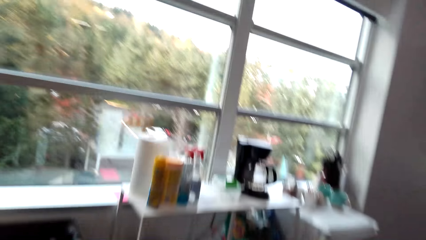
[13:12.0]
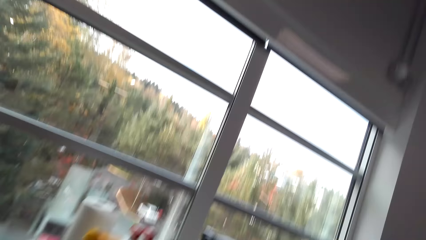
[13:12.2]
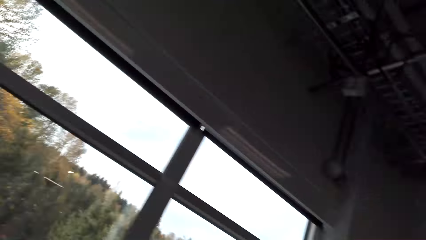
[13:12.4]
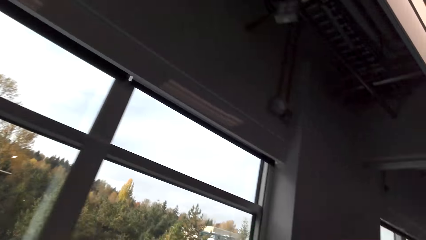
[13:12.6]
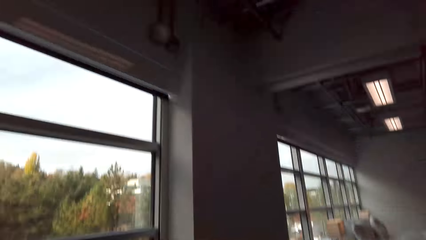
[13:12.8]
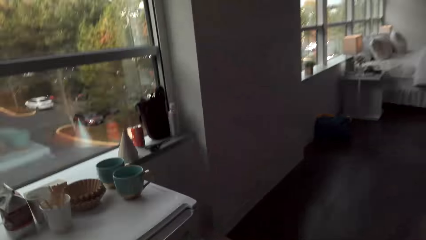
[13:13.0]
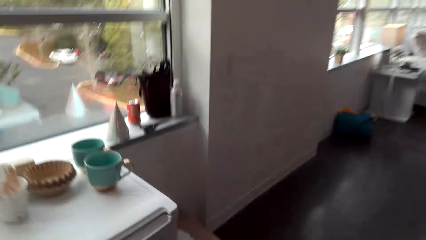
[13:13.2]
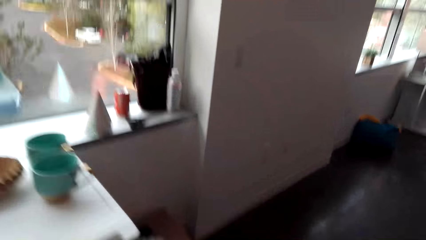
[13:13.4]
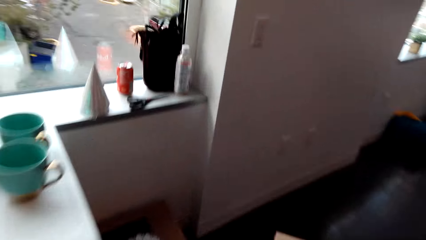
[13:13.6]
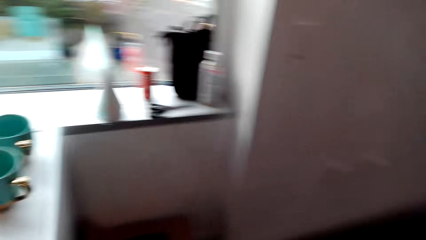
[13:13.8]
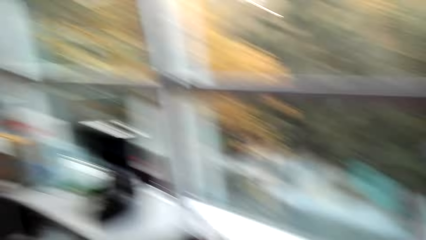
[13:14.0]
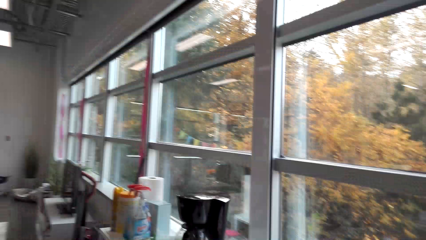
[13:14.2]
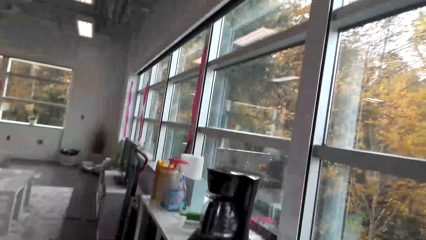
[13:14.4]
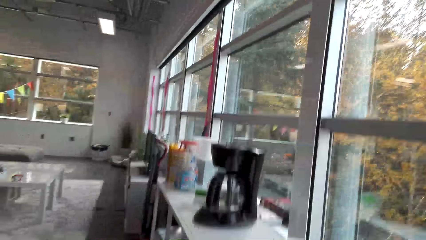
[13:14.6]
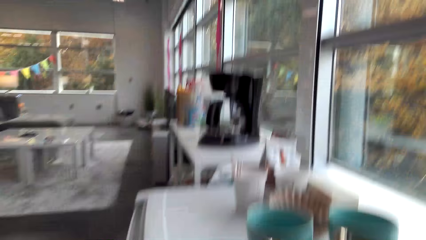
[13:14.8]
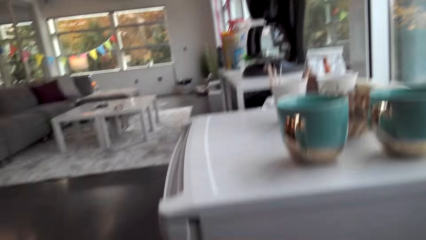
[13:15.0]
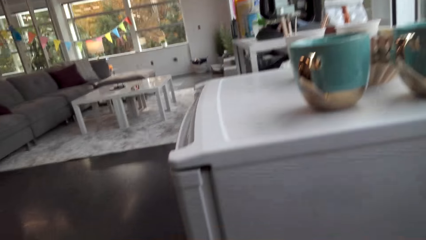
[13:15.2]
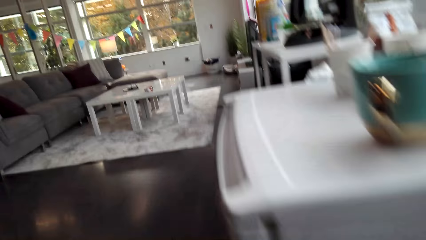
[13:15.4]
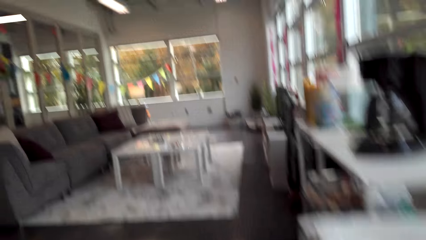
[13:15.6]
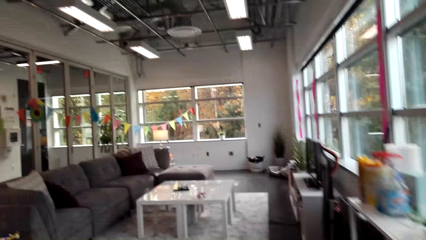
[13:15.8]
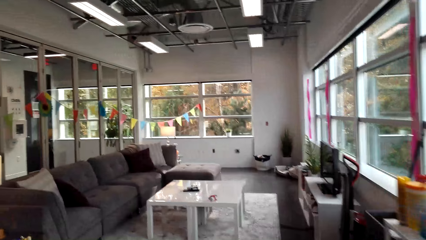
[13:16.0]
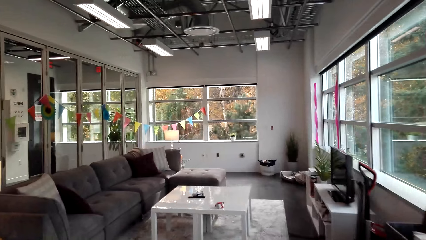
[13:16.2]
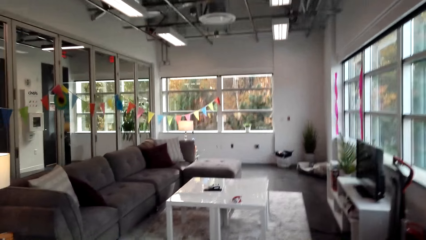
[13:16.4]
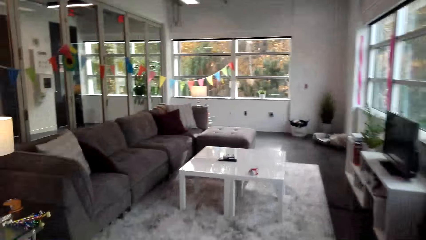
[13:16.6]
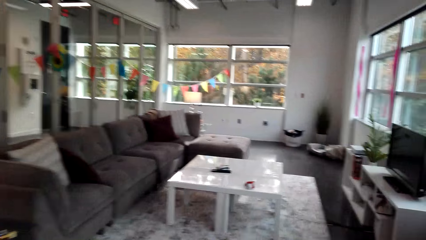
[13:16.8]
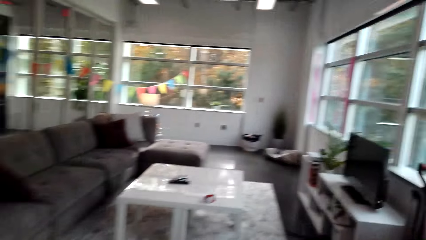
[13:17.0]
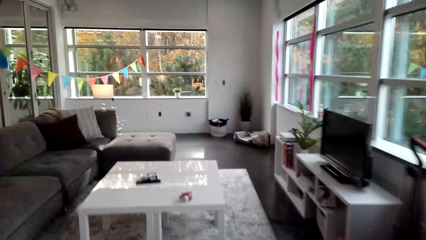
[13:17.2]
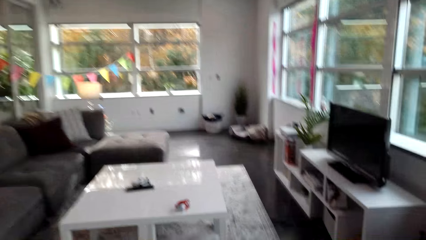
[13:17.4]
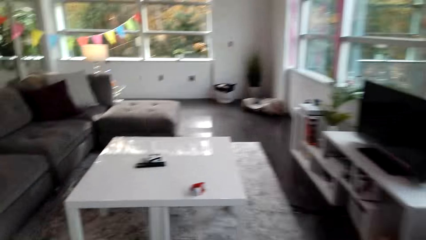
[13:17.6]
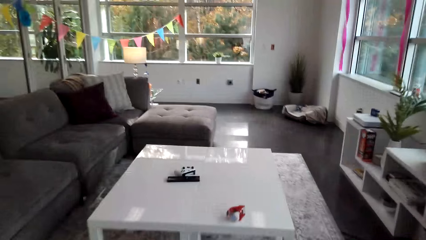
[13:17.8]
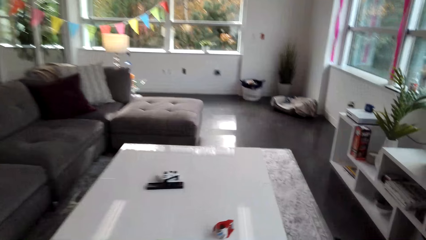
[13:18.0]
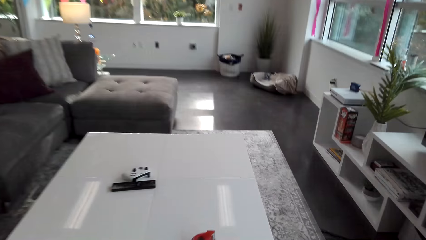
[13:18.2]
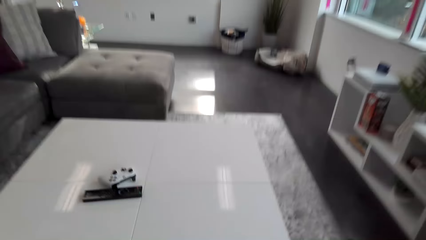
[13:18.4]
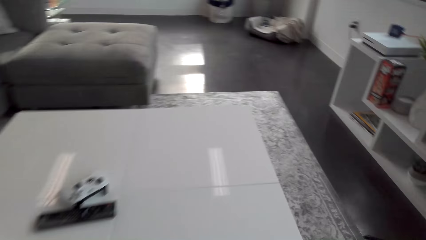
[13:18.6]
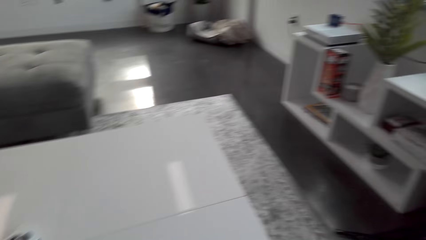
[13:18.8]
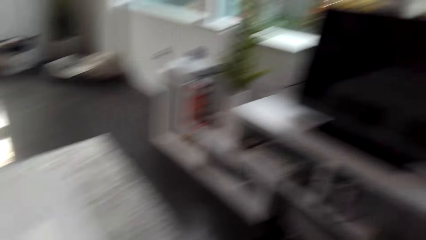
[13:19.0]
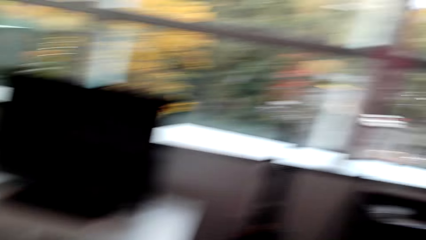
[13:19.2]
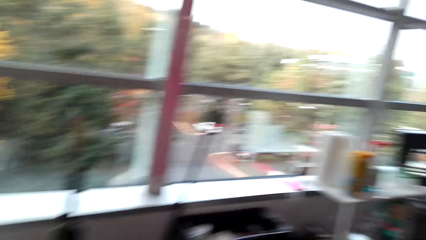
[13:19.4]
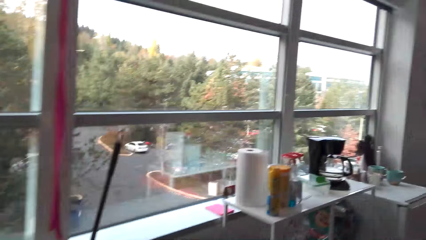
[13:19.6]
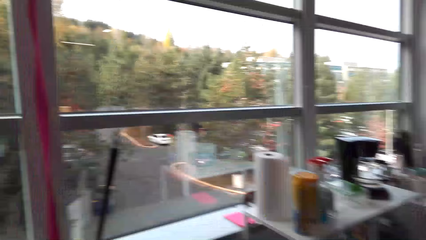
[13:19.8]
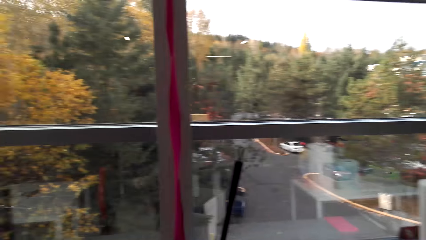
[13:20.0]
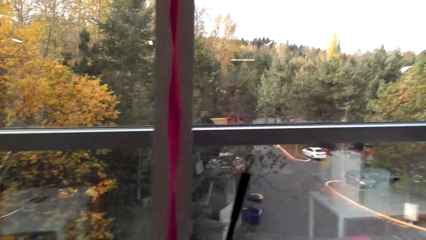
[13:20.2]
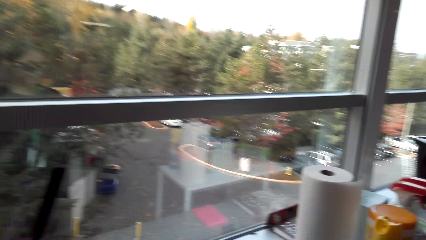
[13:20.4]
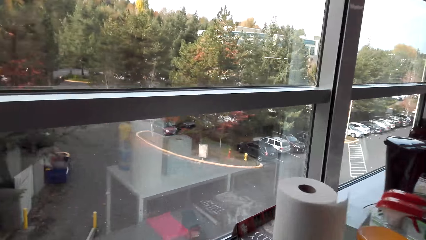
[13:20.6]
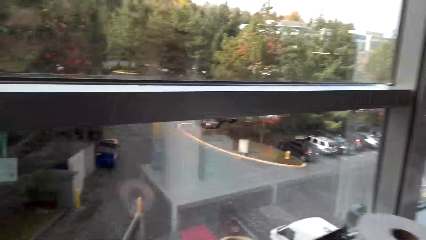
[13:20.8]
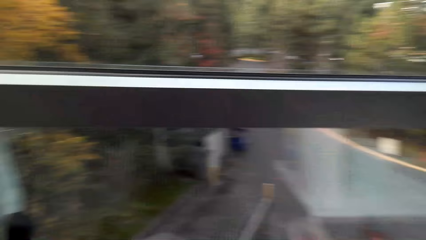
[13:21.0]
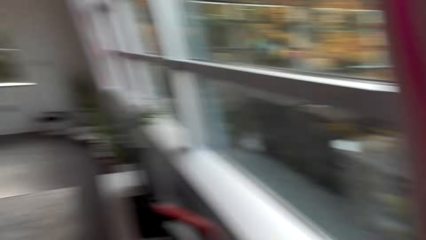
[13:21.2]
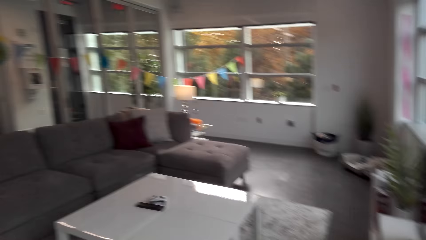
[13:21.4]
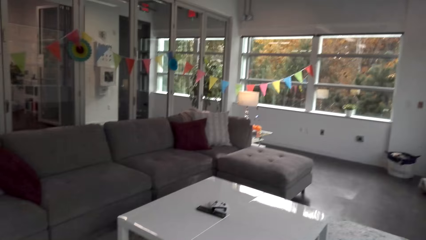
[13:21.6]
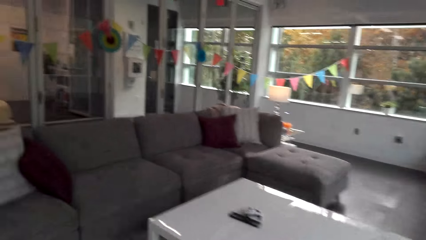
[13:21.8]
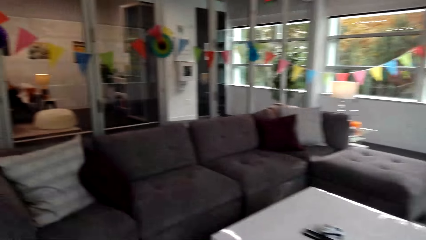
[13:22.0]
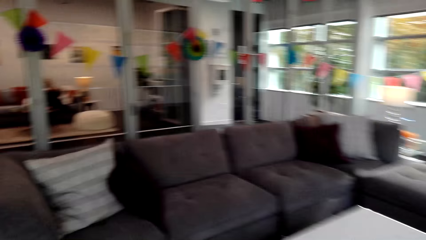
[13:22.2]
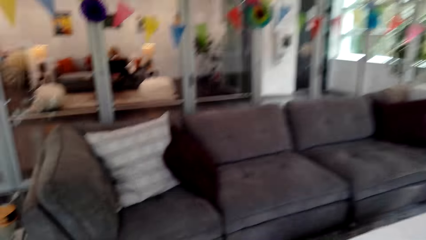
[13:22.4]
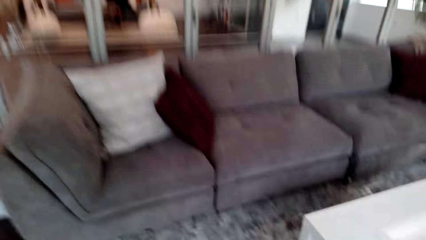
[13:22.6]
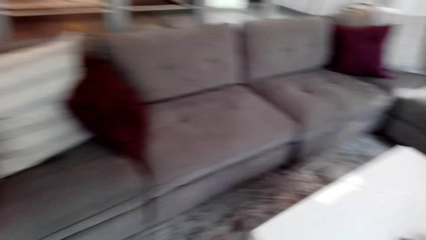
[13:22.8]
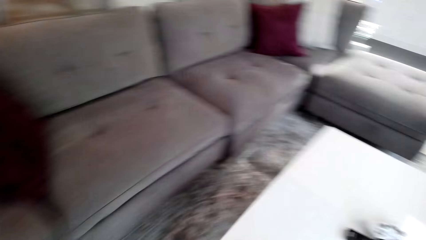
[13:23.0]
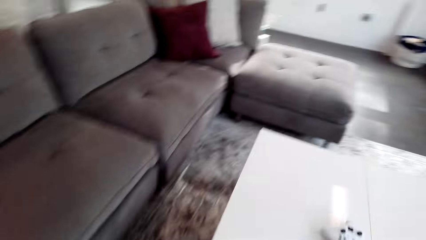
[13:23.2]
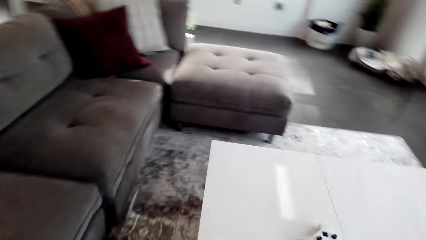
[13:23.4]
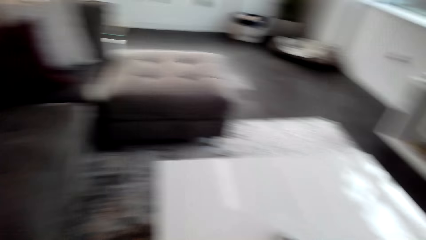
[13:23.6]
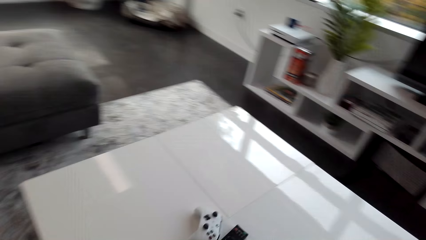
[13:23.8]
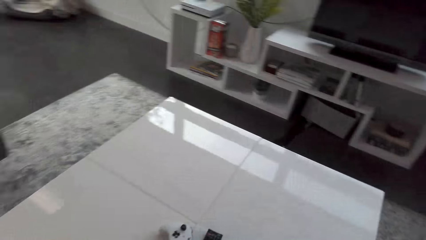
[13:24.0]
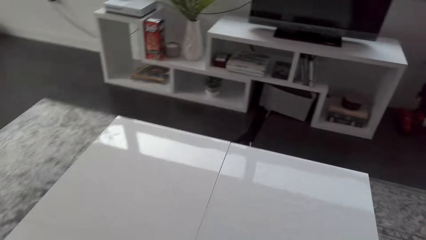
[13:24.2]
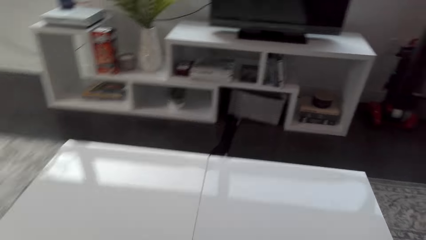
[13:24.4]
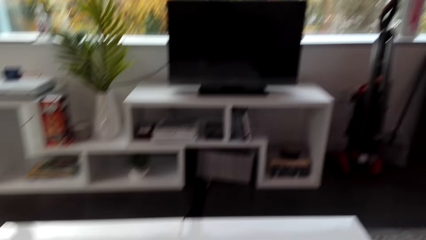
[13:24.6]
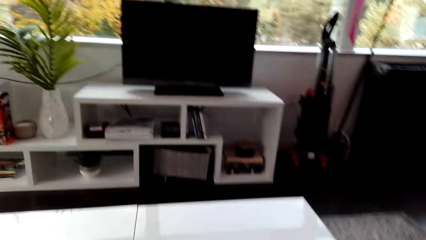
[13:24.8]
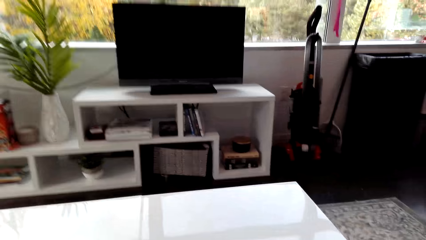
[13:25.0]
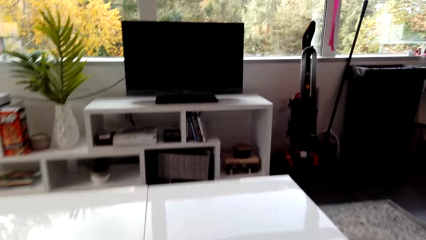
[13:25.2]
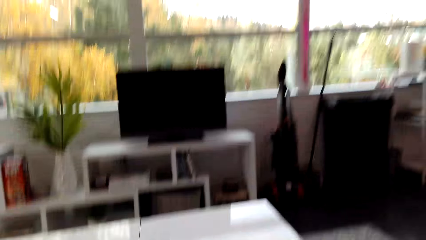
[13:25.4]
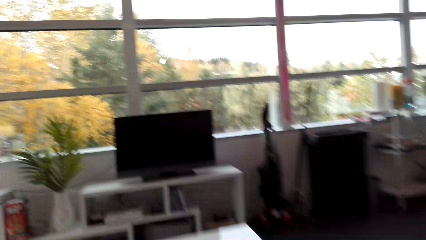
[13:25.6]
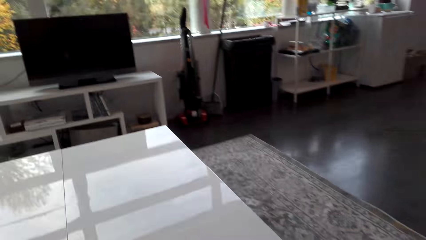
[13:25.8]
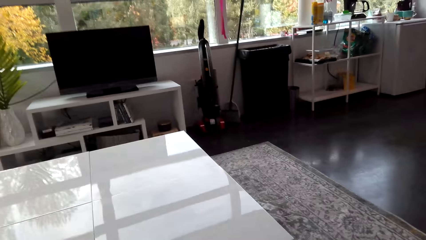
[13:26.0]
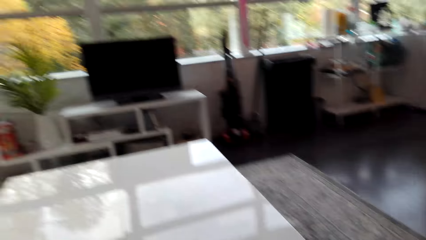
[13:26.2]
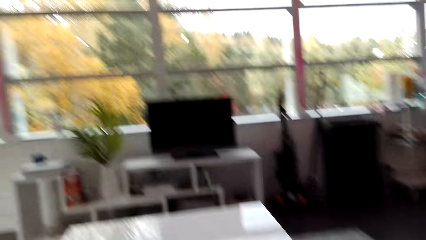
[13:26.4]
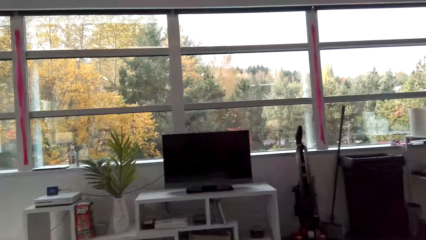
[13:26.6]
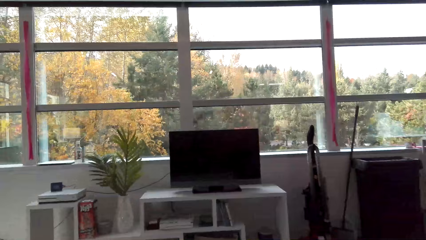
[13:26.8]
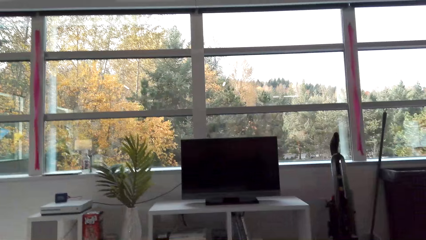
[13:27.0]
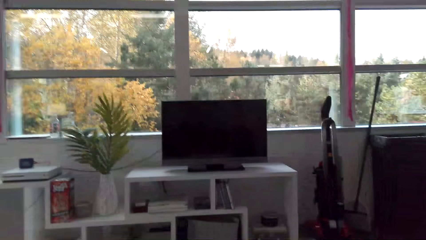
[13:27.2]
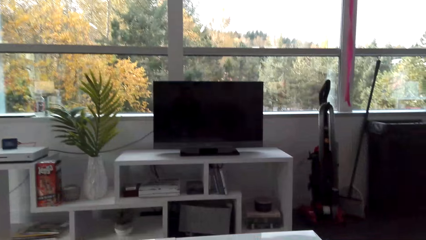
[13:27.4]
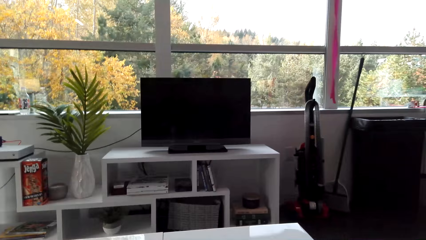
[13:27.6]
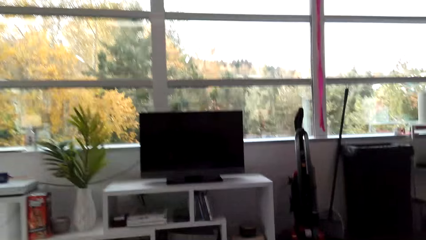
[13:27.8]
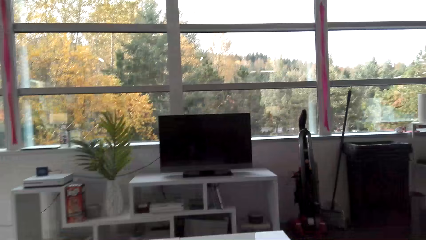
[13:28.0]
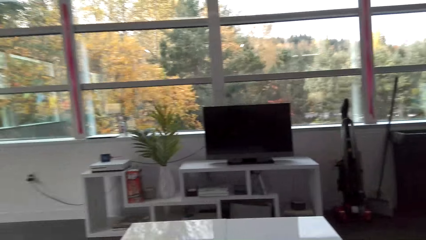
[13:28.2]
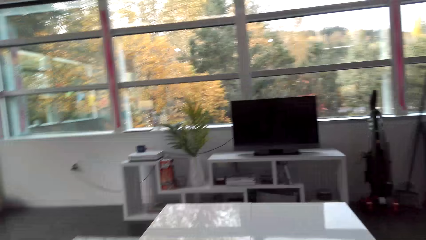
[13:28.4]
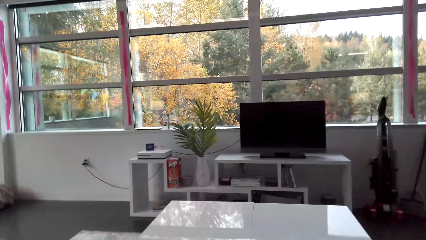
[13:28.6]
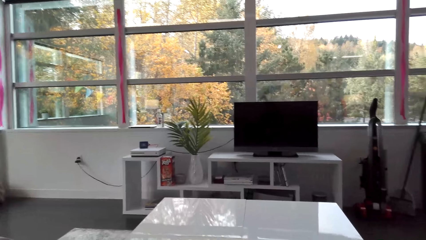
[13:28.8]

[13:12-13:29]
The camera wearer puts another box at the corner. They walk around the house.
